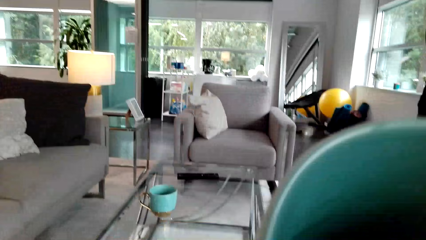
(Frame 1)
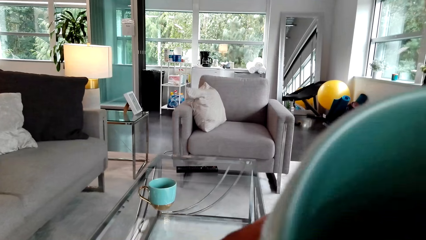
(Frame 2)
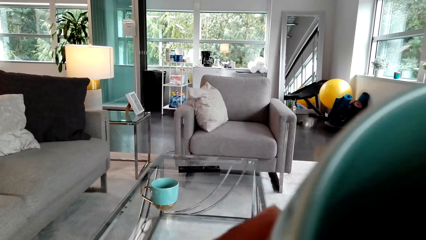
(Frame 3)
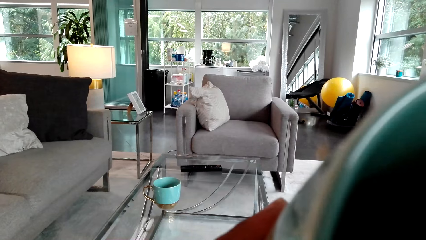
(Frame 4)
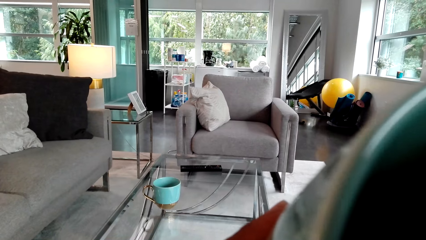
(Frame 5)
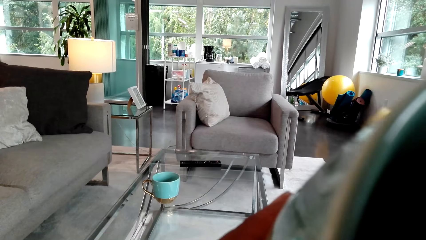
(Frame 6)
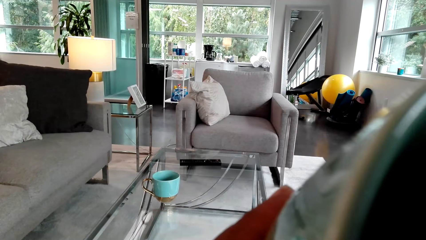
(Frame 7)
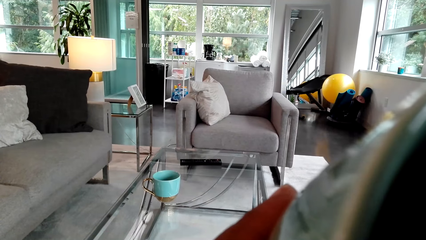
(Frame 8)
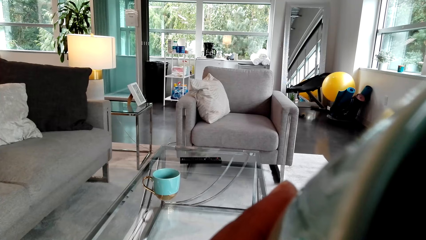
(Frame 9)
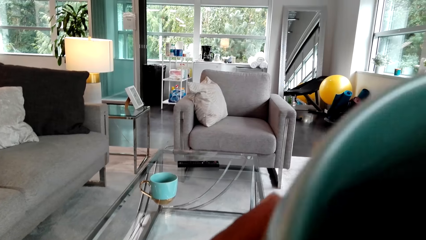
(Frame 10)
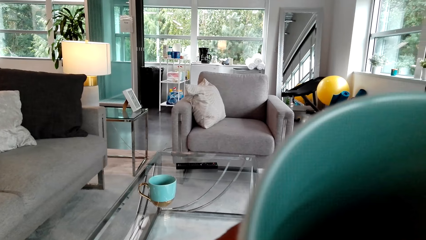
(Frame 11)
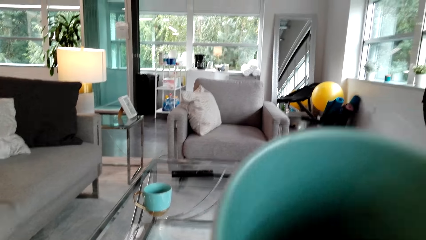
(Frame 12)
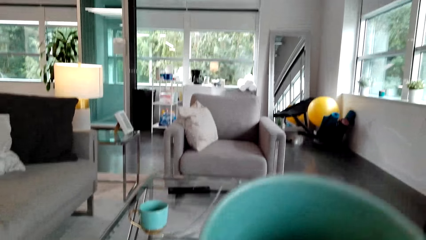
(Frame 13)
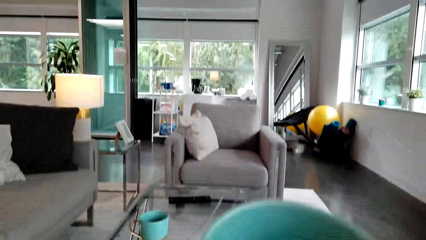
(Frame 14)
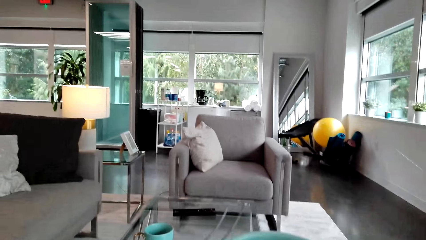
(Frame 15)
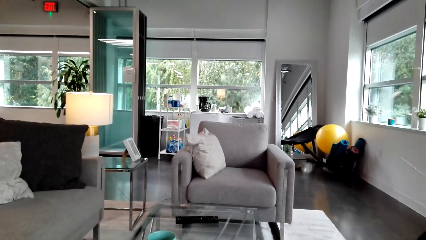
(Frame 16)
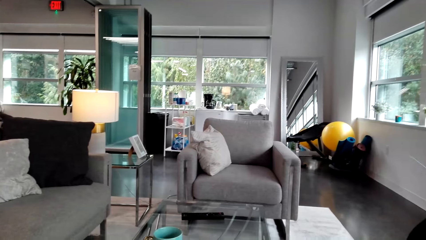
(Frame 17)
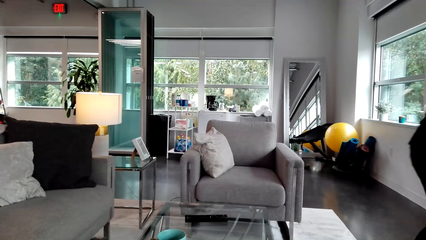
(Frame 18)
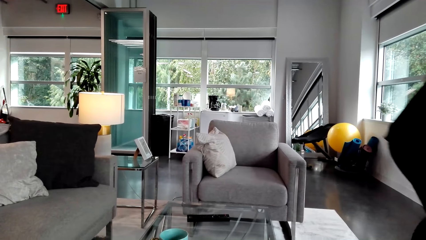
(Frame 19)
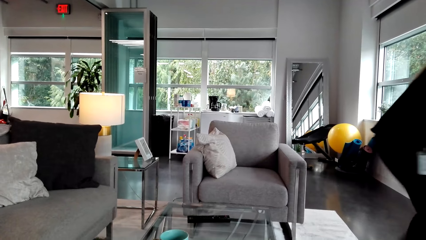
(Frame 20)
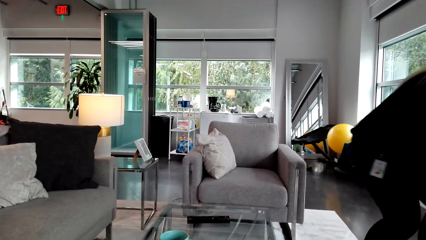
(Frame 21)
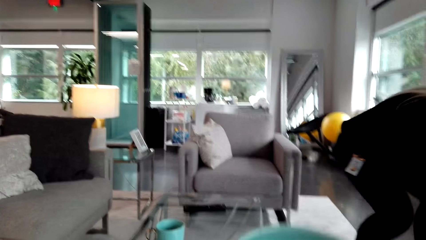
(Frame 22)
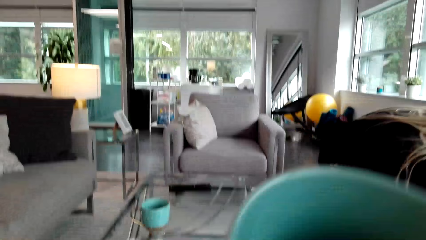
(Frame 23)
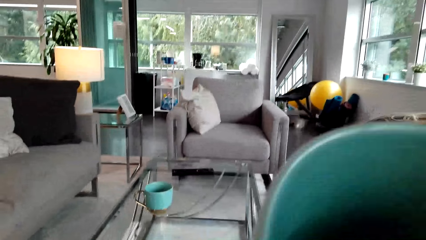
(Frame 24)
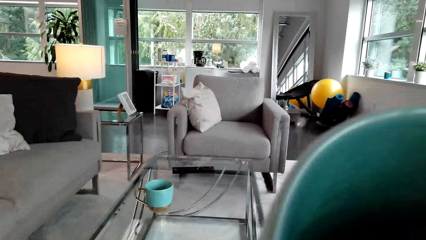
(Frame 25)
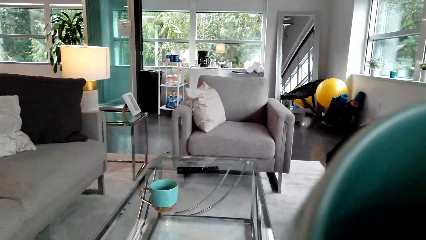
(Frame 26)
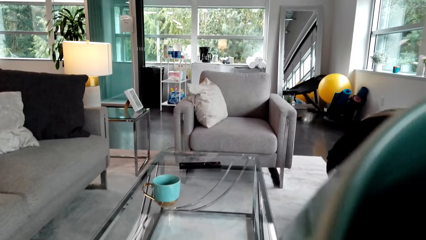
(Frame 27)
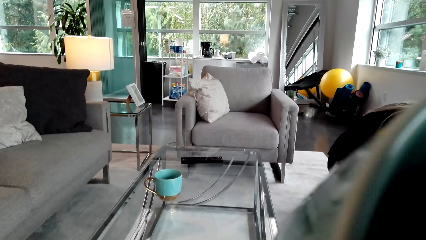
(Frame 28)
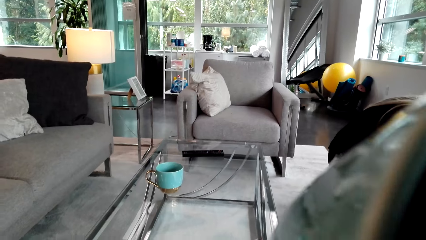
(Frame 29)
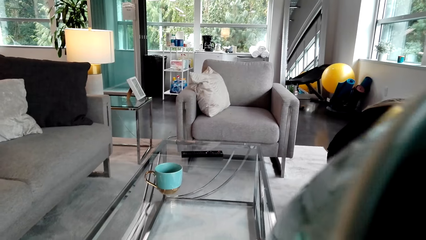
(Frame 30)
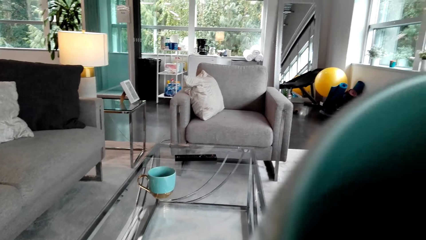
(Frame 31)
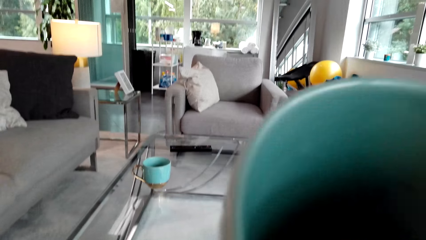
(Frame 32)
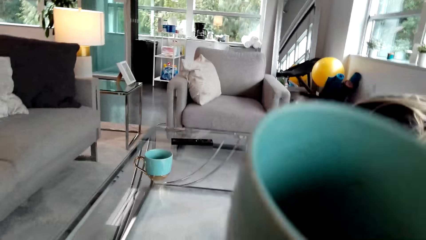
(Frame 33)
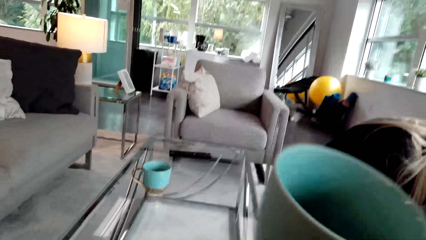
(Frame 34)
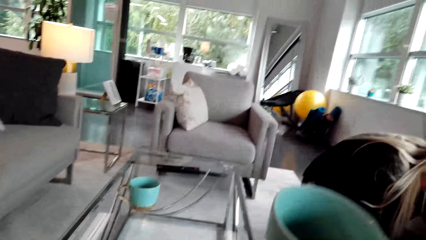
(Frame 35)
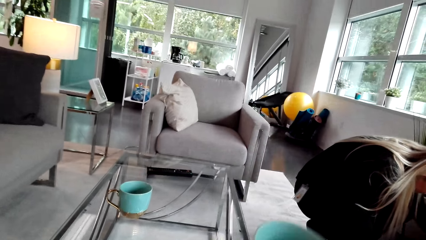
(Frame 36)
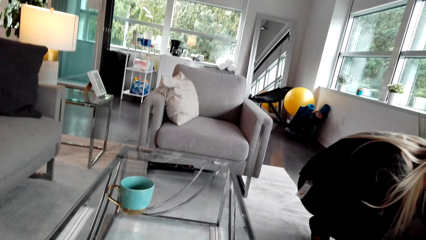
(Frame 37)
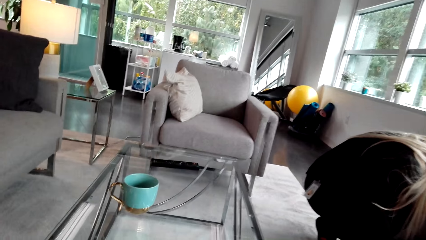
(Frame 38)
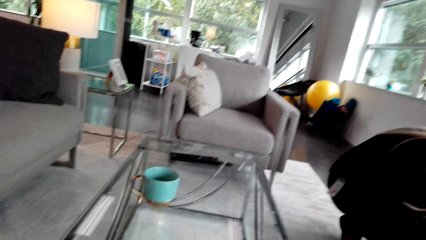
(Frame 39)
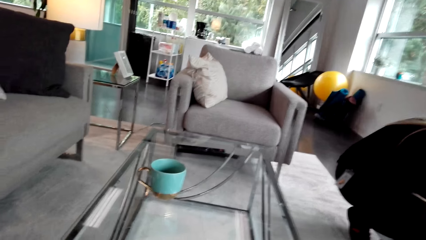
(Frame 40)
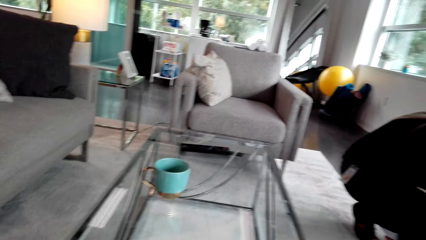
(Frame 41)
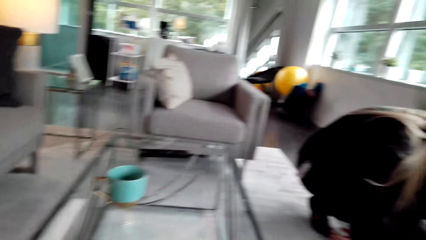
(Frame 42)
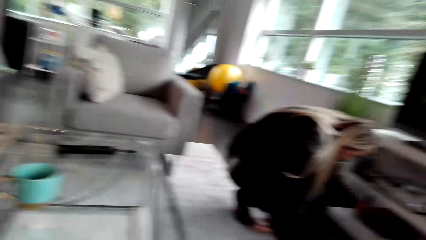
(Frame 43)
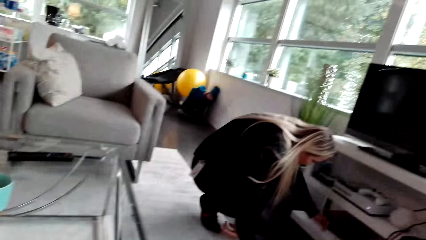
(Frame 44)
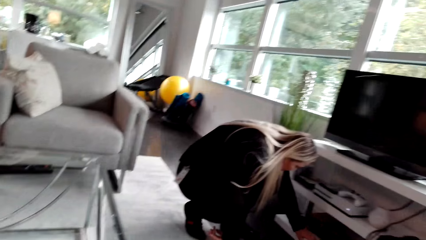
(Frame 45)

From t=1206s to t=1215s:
The camera wearer sips coffee.

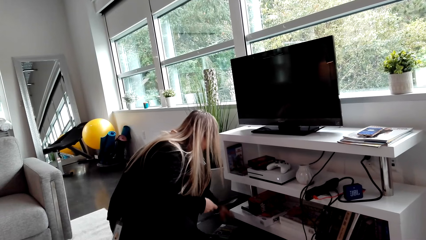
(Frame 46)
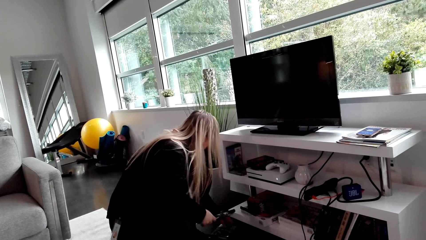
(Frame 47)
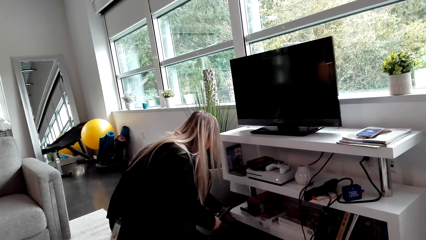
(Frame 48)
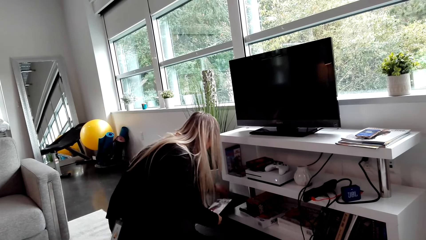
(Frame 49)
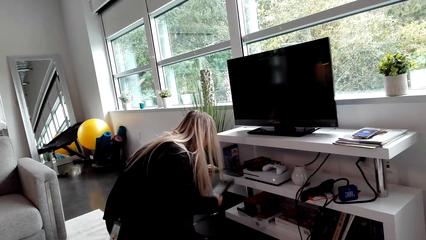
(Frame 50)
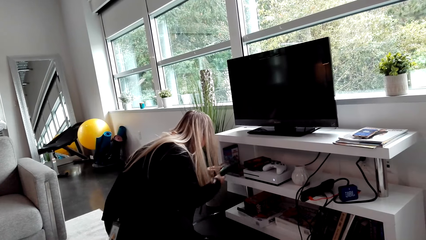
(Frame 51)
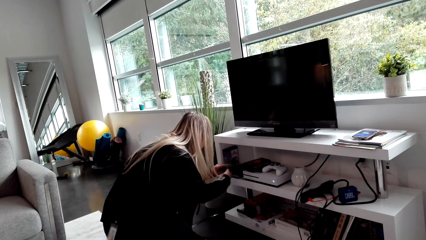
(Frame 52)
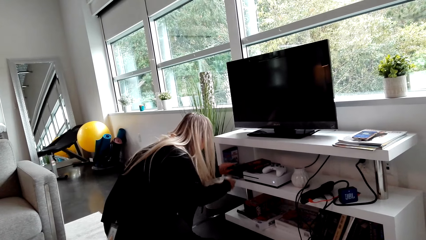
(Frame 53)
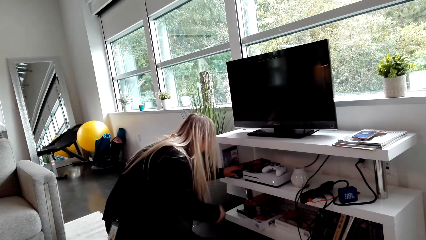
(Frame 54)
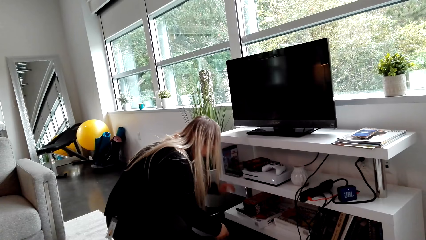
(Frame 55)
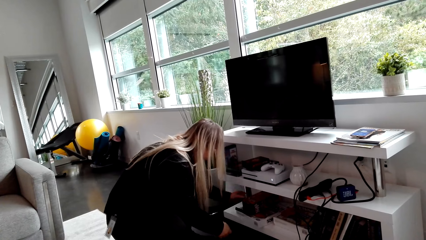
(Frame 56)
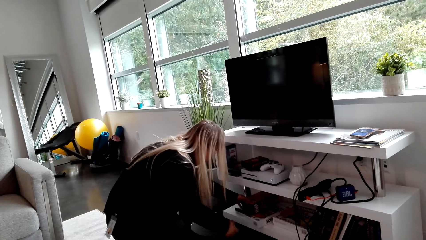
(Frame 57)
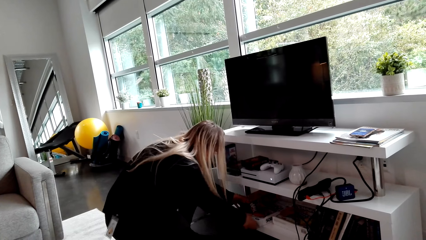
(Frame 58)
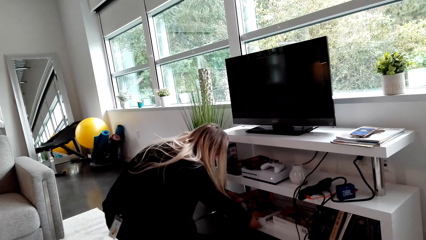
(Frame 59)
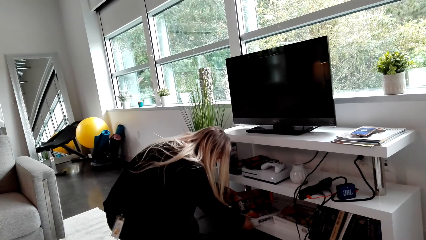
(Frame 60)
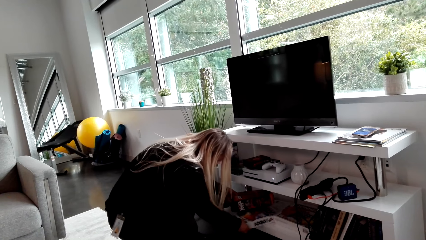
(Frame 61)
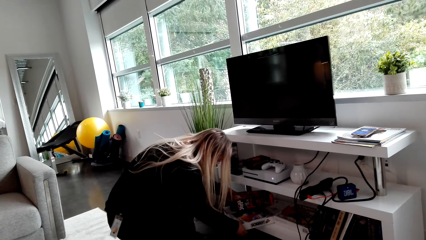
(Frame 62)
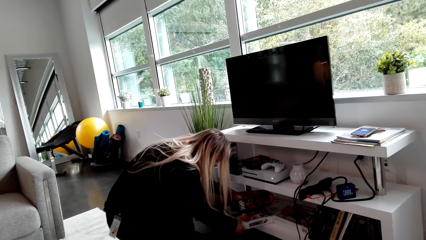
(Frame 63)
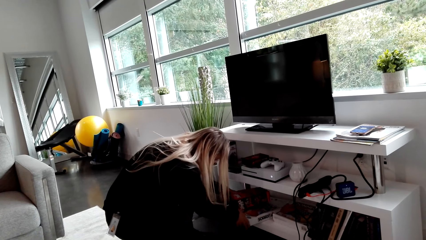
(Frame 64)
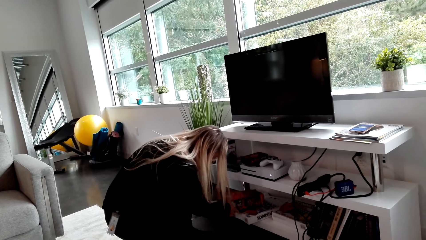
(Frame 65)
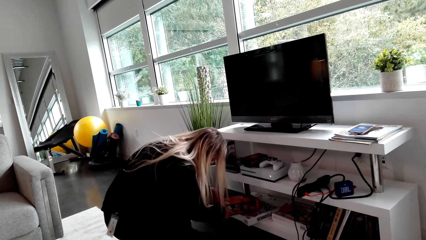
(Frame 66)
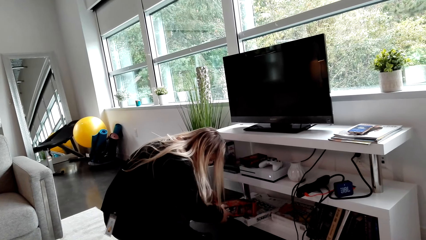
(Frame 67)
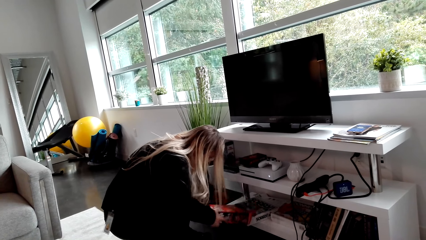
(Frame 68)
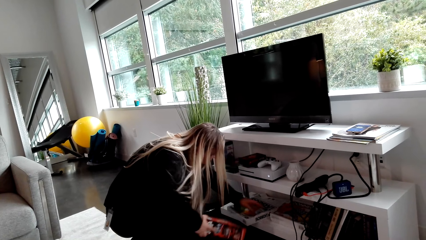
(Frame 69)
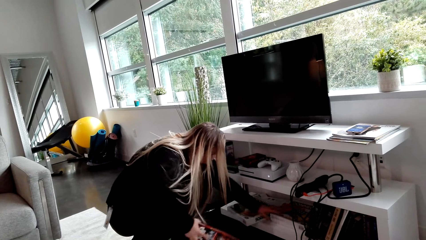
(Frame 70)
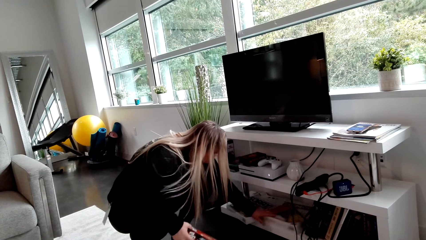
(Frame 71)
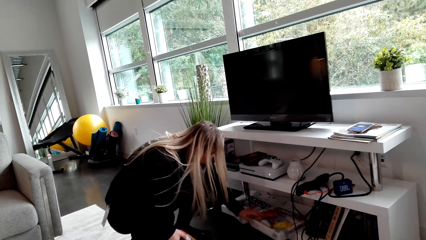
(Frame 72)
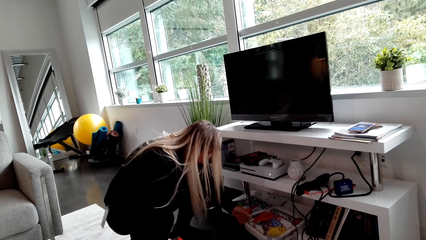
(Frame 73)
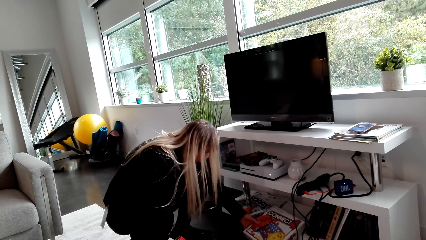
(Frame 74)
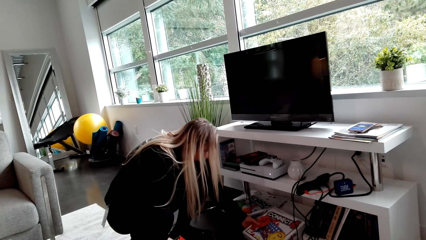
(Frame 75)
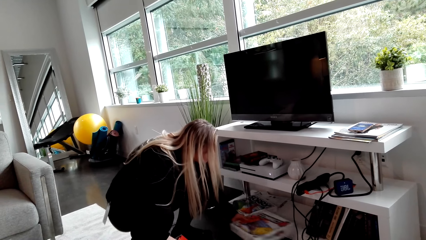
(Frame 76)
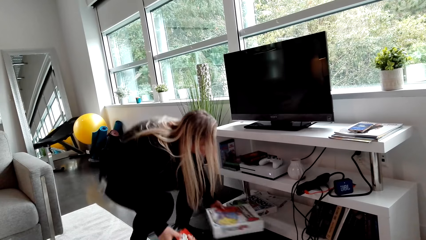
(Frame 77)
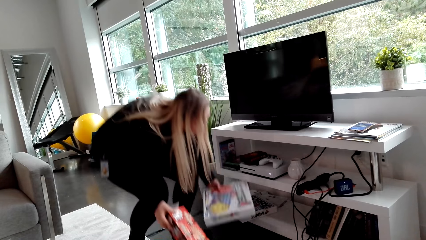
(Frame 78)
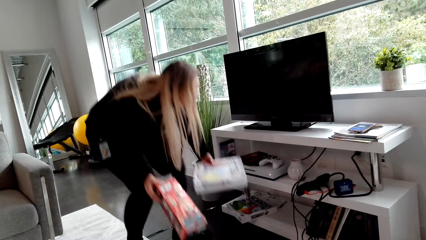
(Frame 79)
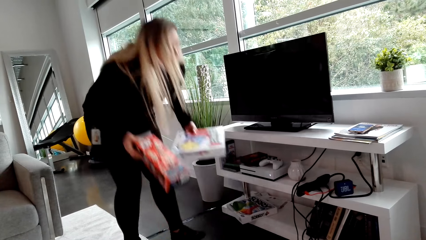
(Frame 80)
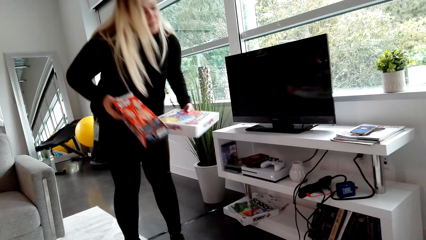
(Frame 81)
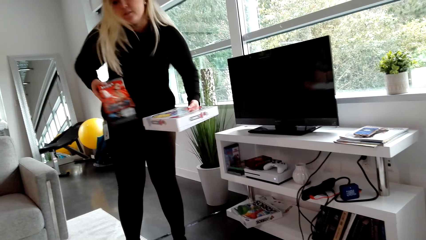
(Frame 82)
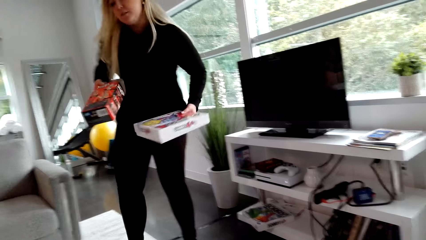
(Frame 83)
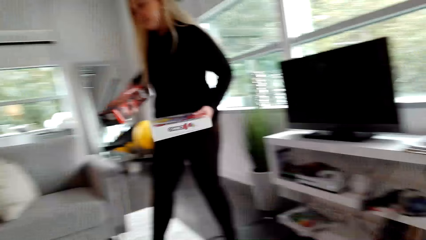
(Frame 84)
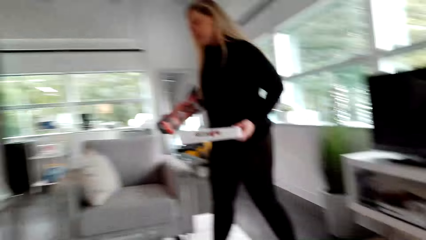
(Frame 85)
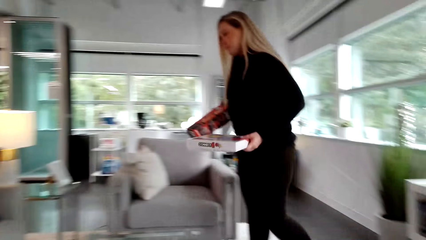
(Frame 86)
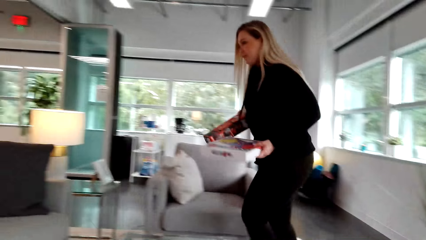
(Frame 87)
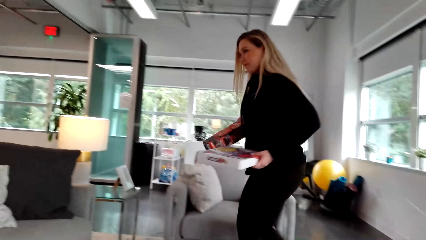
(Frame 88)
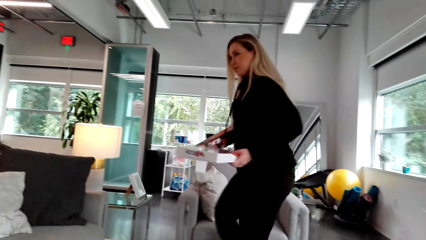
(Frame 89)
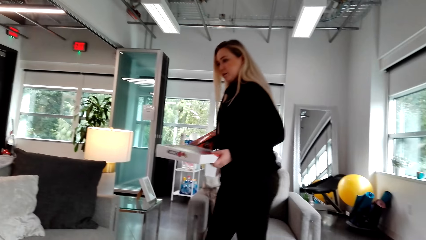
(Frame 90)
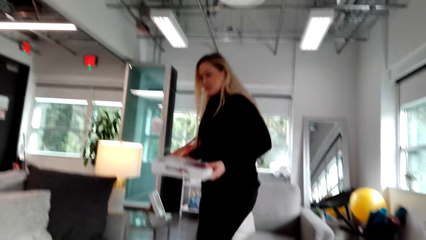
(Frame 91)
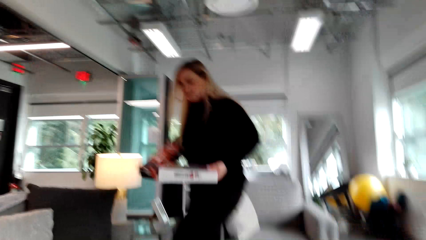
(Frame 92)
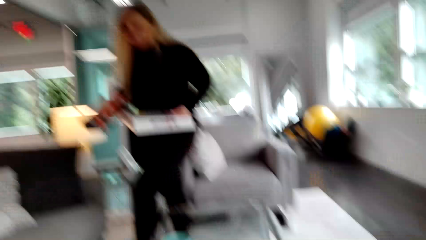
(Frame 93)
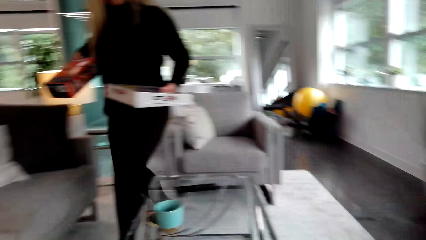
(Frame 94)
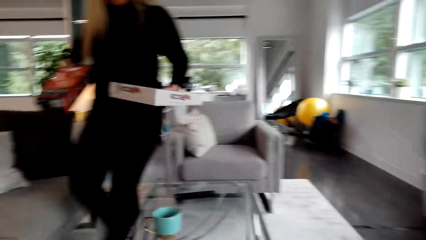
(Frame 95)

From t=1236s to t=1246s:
A woman puts a book on the shelf. The woman holds the movie boxes. The woman takes the boxes and walks in the house.
